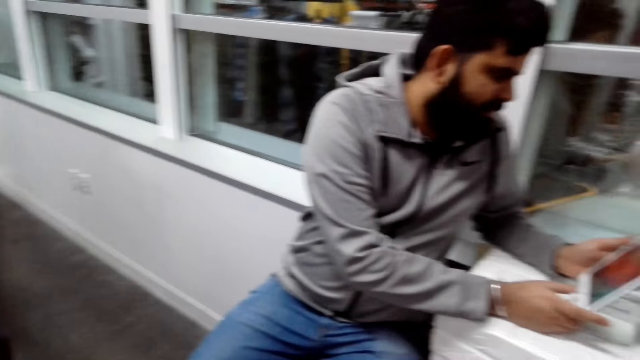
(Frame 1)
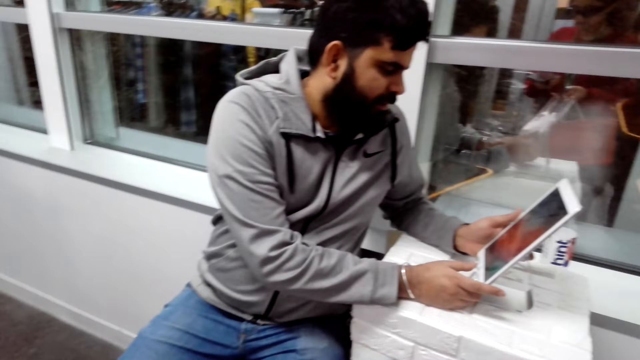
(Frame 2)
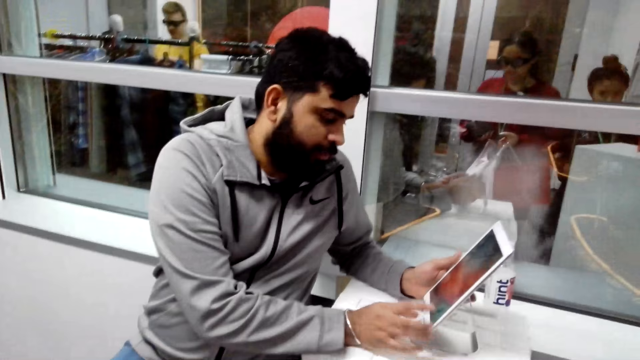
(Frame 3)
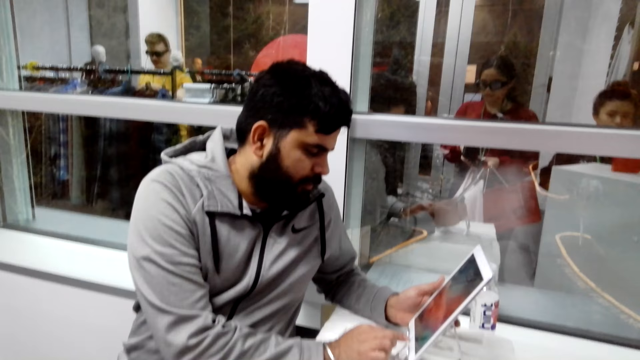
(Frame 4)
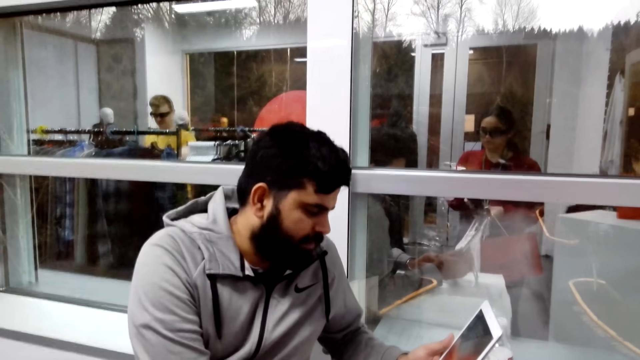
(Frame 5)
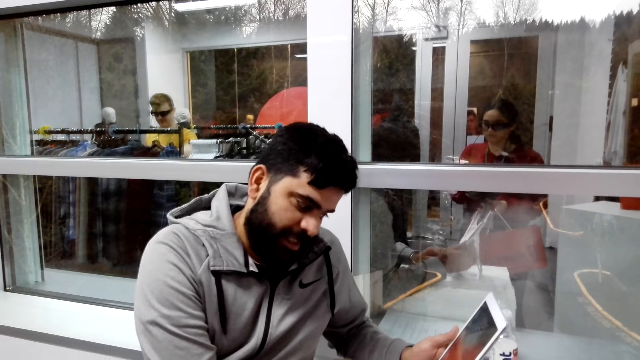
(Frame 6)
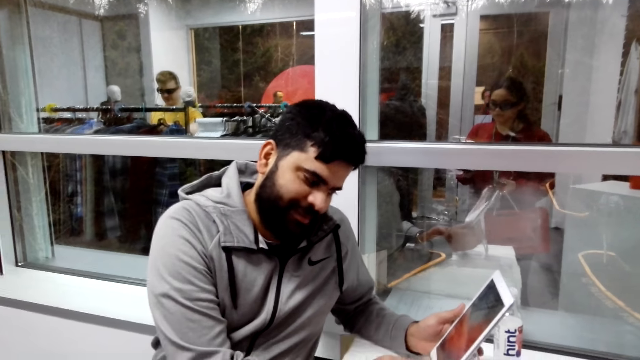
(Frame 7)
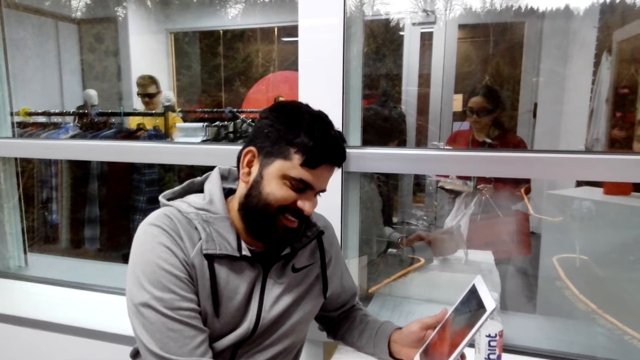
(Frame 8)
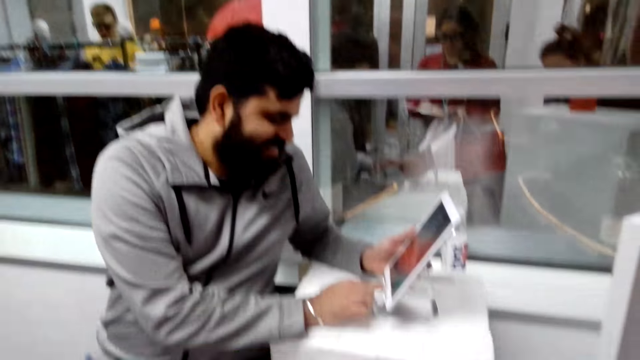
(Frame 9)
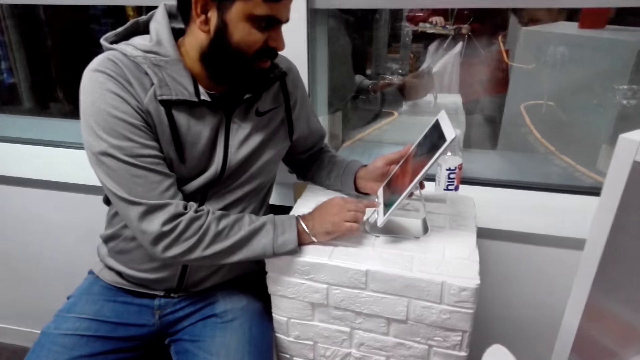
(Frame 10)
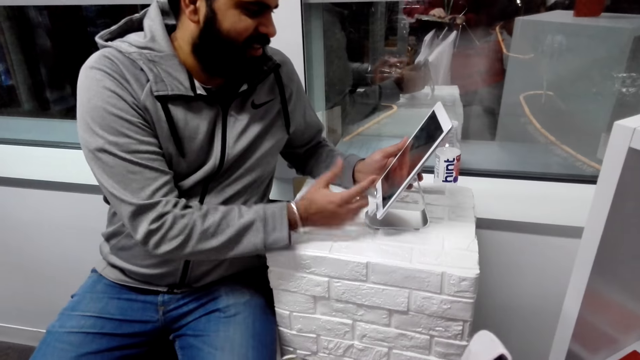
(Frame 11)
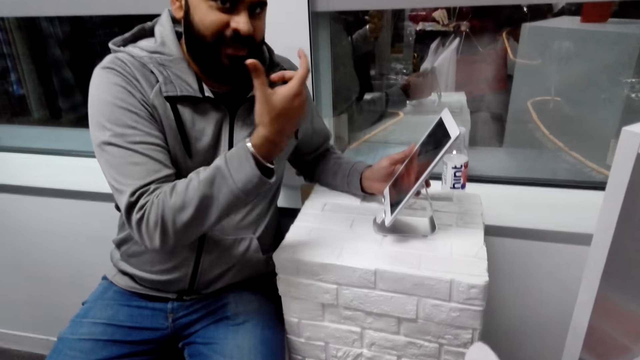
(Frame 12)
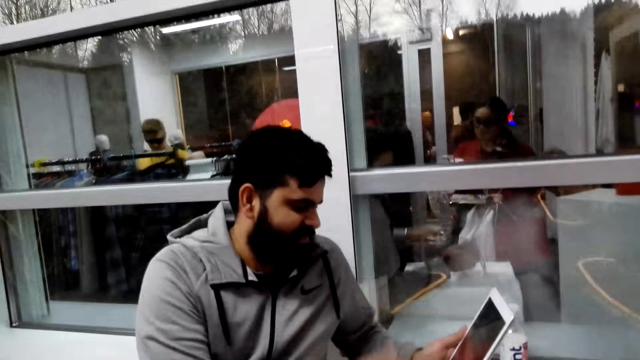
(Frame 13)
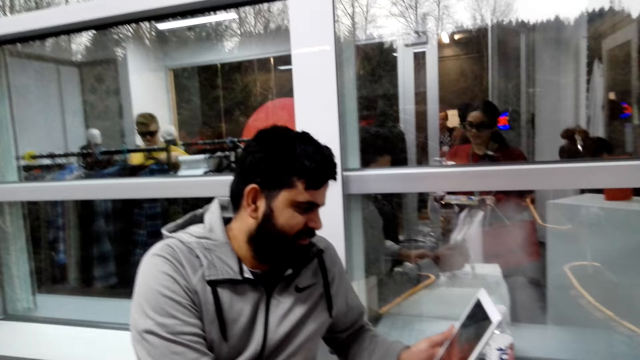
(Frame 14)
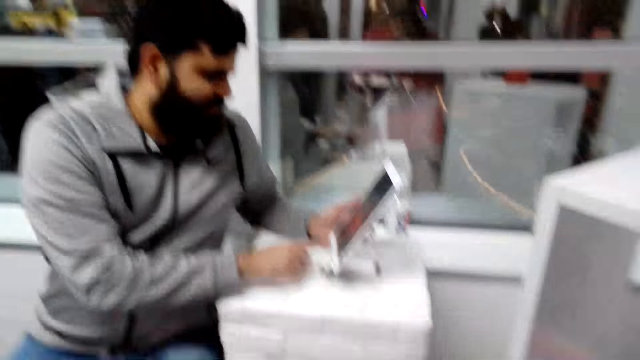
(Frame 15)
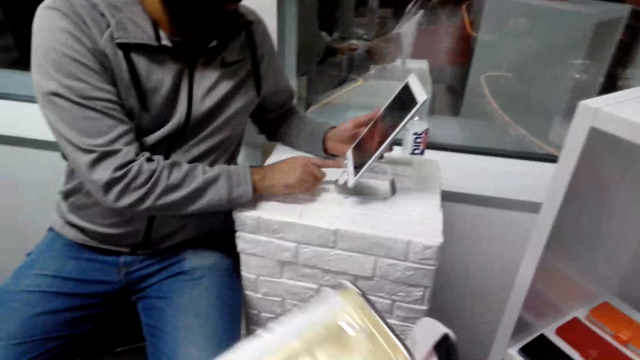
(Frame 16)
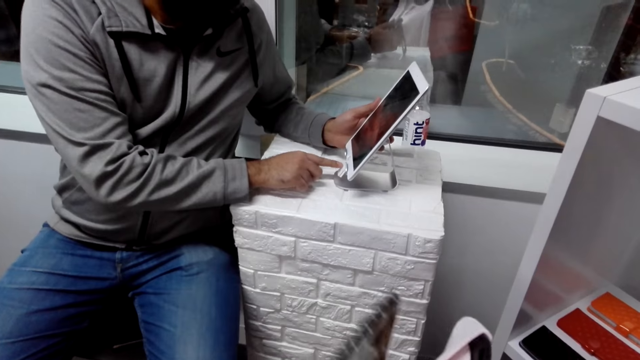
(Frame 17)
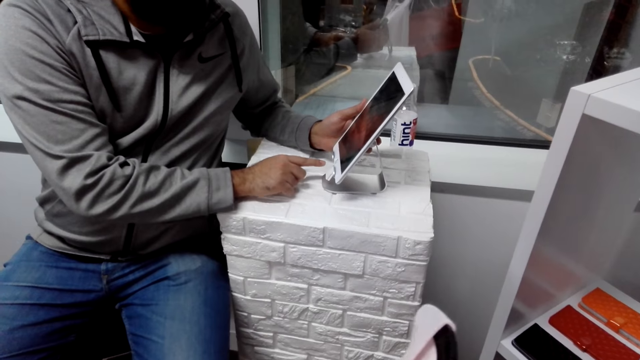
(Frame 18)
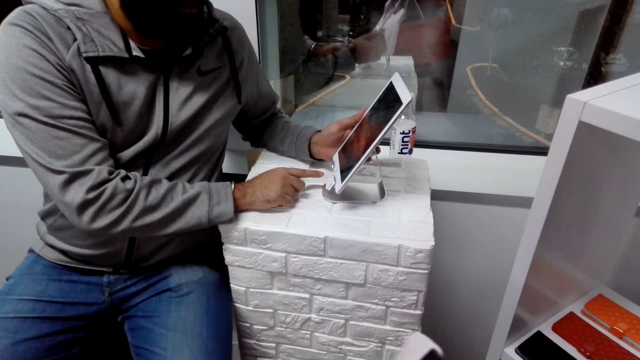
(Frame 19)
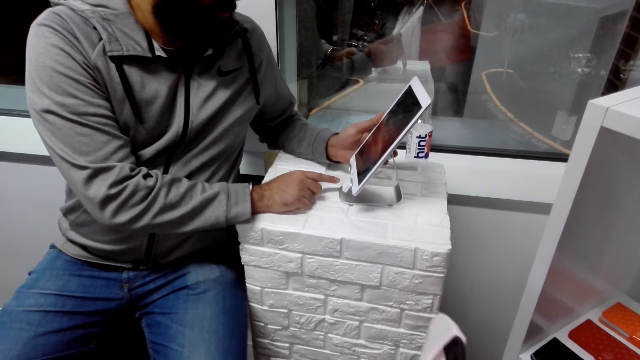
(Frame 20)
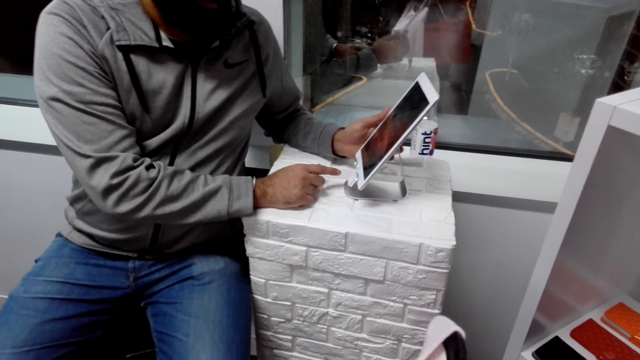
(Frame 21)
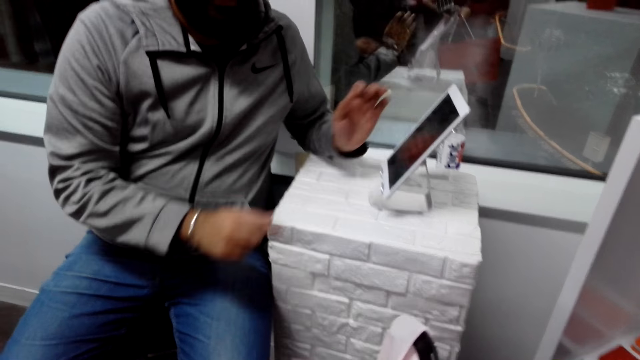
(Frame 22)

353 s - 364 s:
A man holds a tablet in the store. The man talks with the camera wearer and presses the phone. The camera wearer holds a clutch bag in the store.

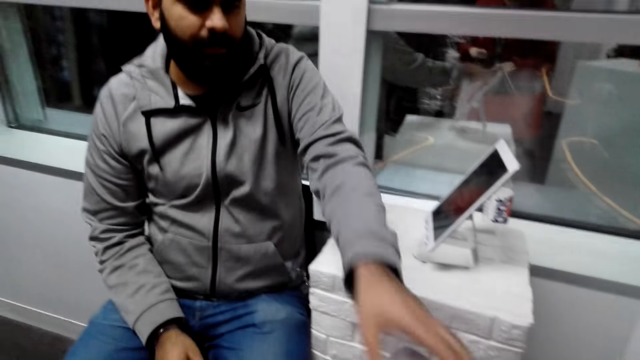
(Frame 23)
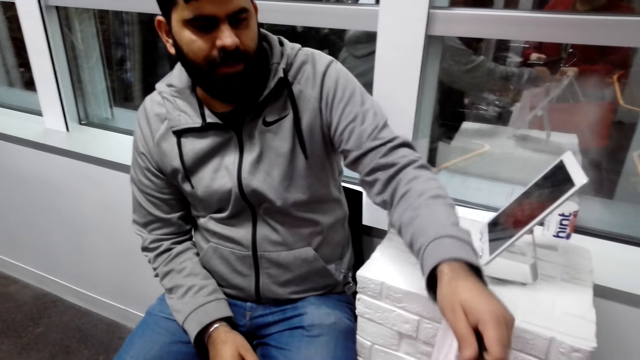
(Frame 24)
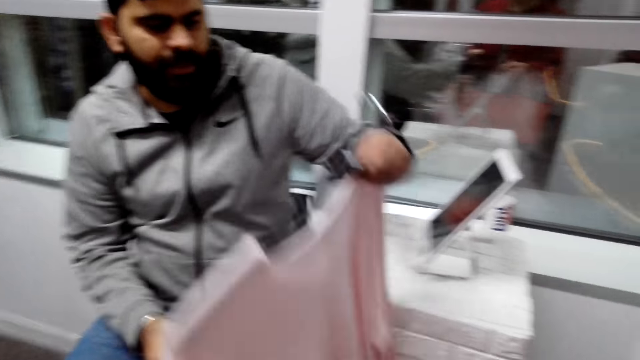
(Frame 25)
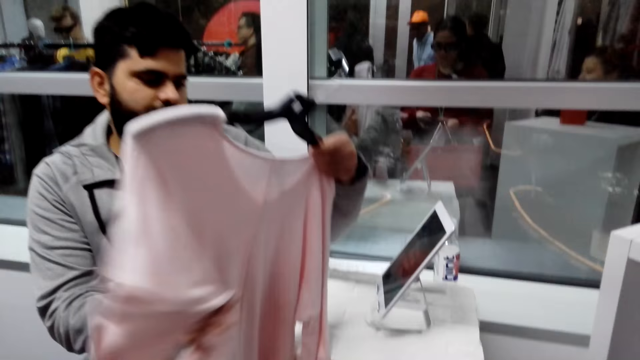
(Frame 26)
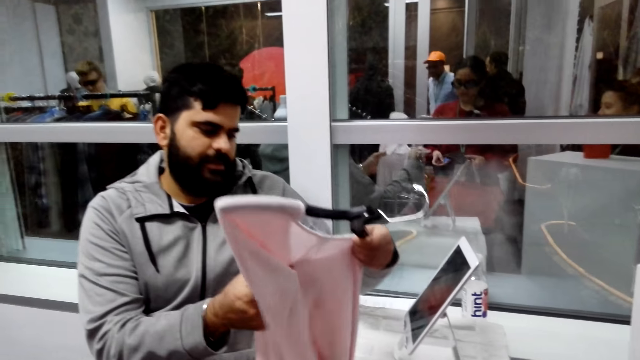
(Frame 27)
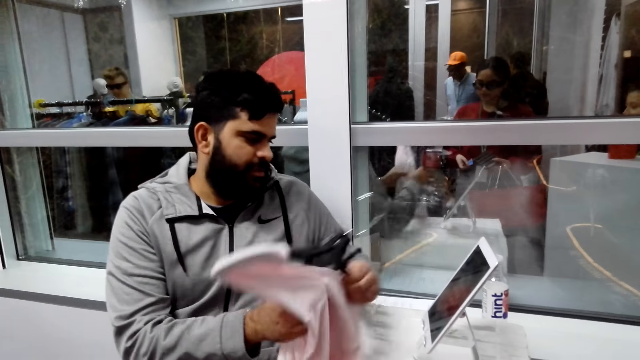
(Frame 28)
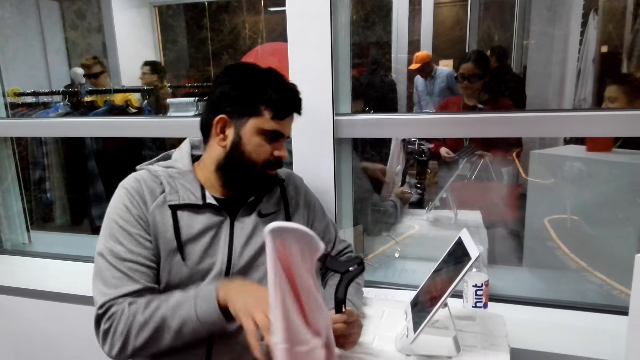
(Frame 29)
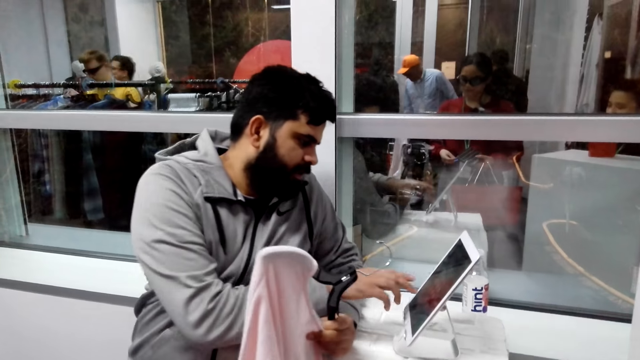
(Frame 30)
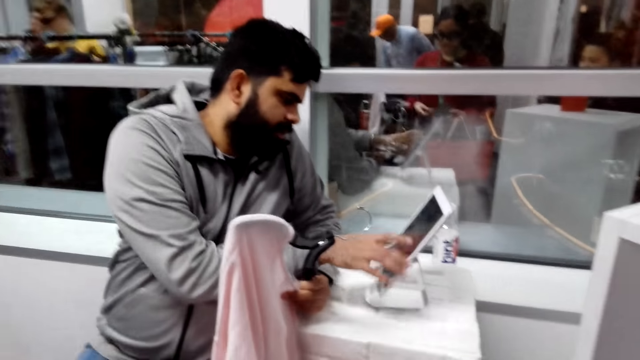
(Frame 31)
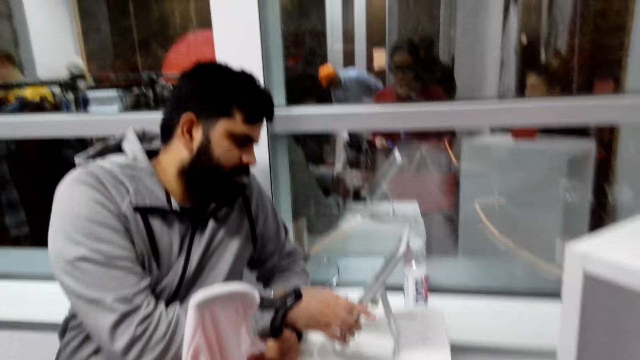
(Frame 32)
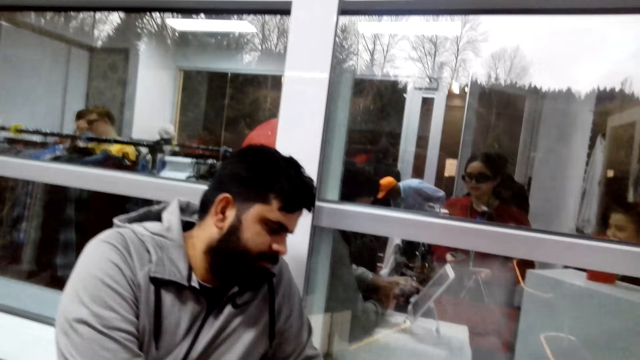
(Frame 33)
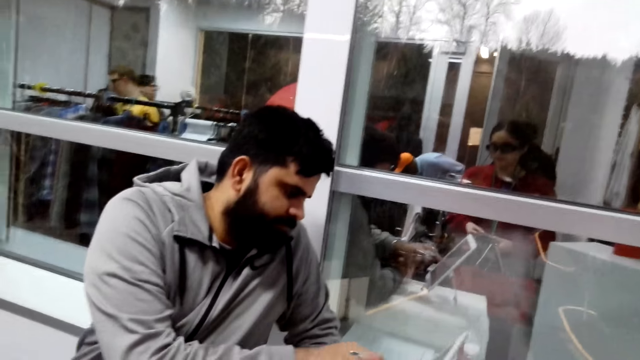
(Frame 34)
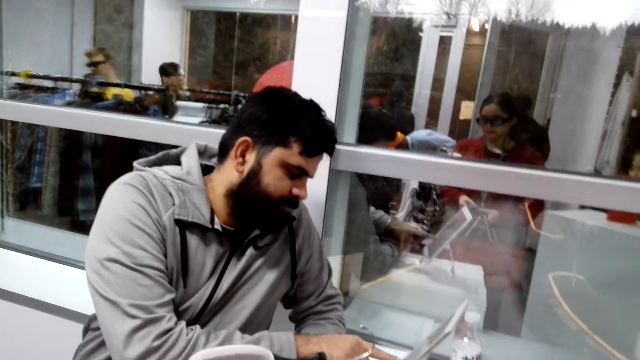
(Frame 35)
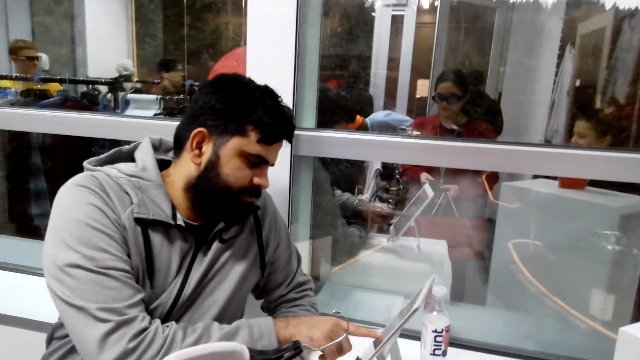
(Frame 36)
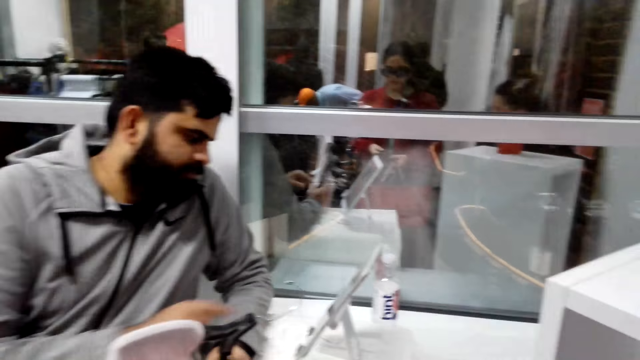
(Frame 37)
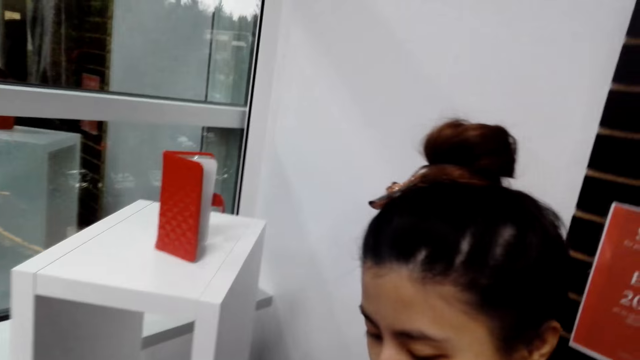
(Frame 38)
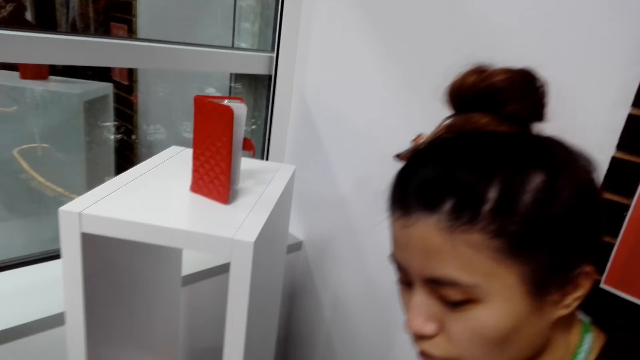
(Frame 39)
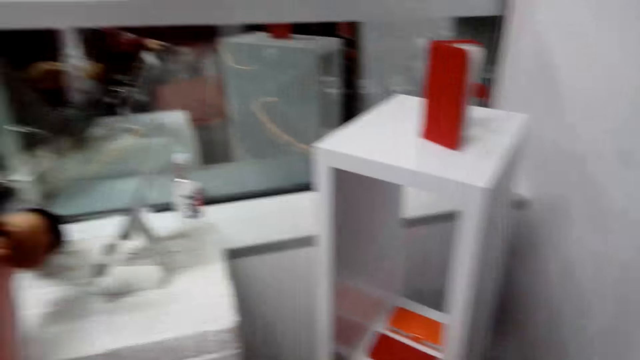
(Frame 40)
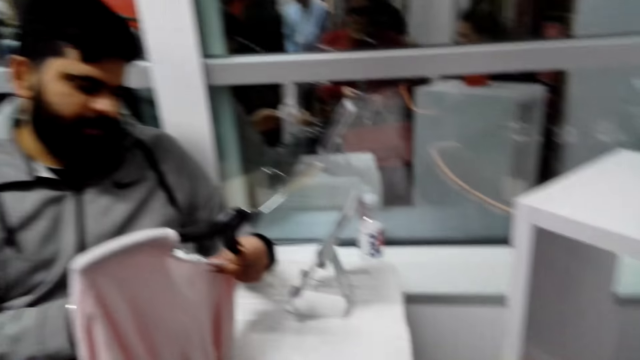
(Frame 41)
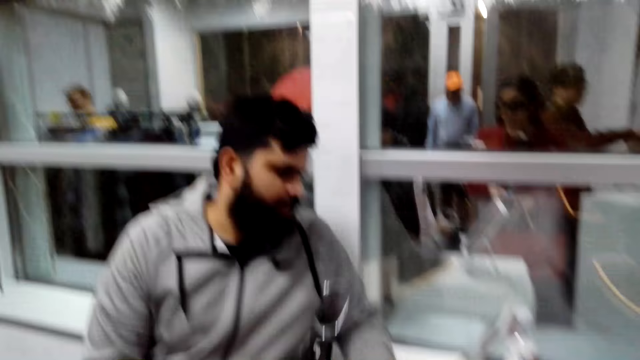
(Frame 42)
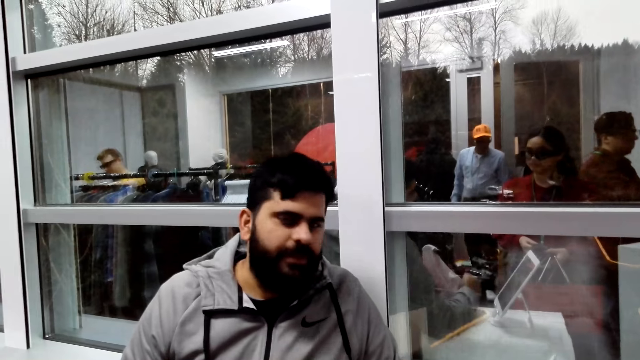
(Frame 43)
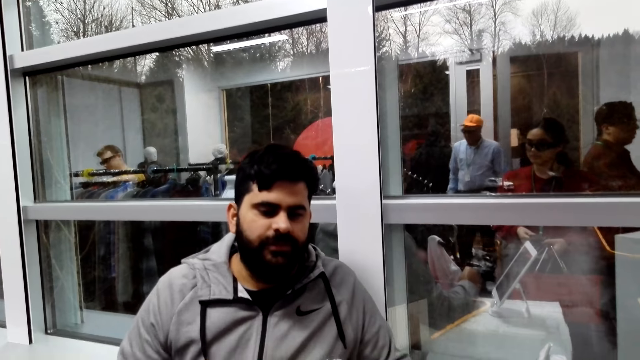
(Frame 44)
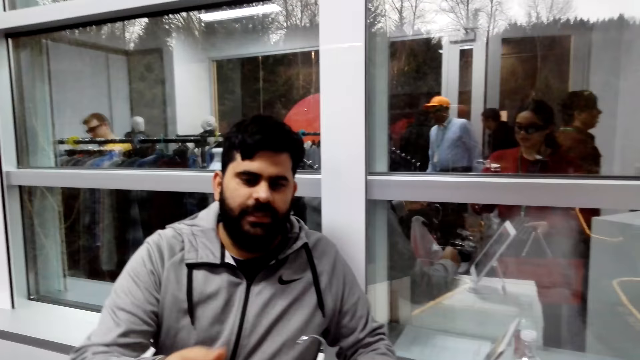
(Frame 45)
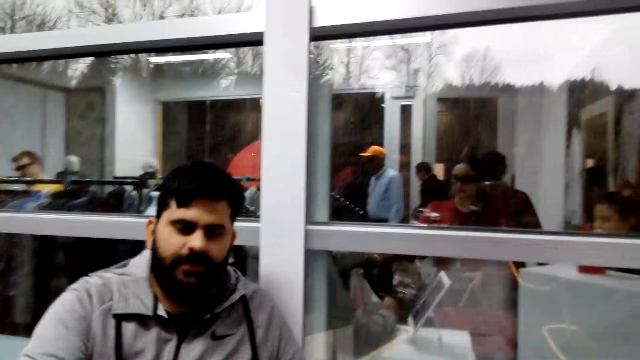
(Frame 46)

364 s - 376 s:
A man picks up a cloth. The man holds the cloth in the store. The man looks for a price at the phone. The man presses a tablet in the store. A lady stands in the store. The man holds the cloth in the store. The man talks with the camera wearer.
